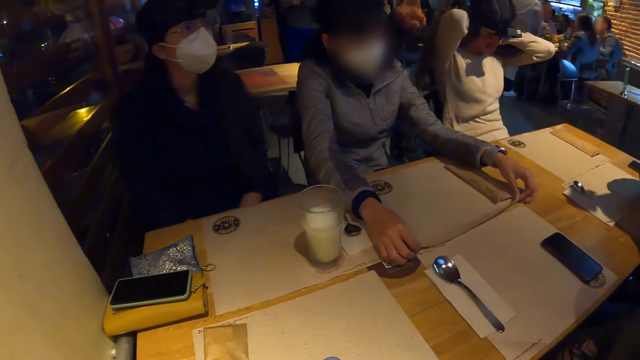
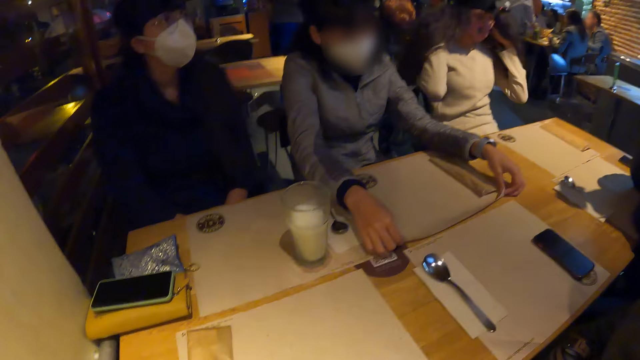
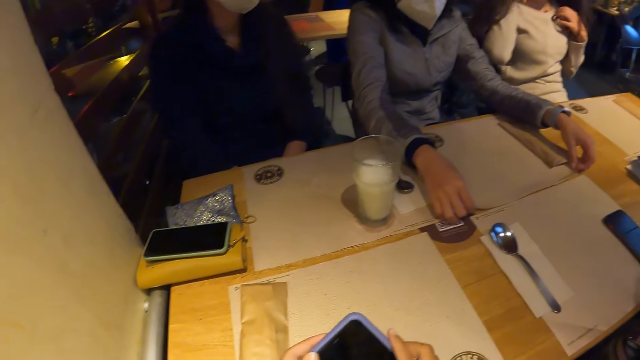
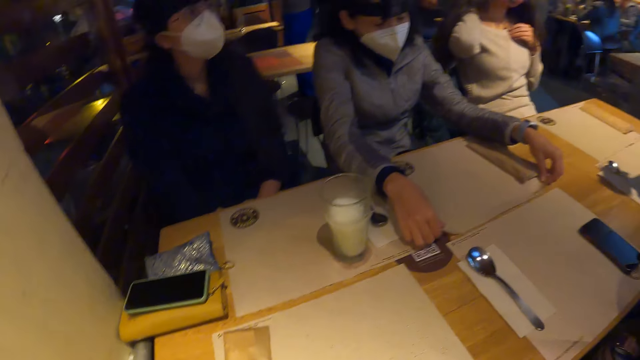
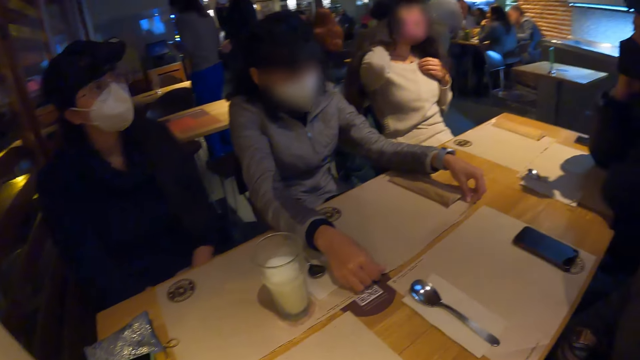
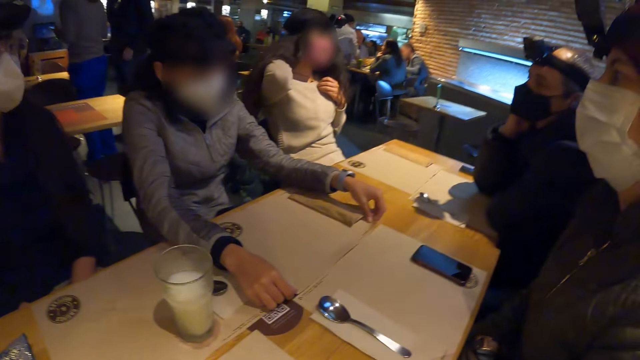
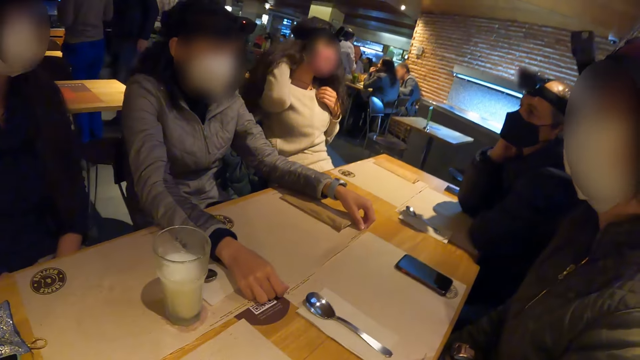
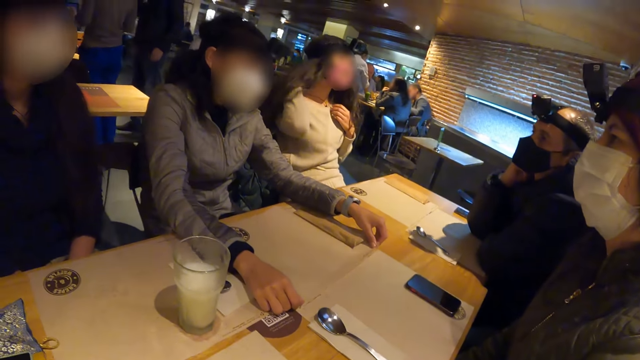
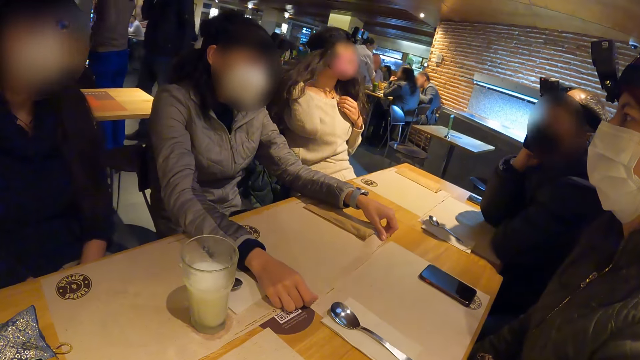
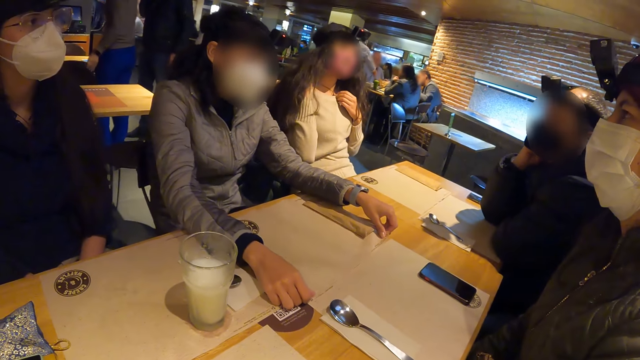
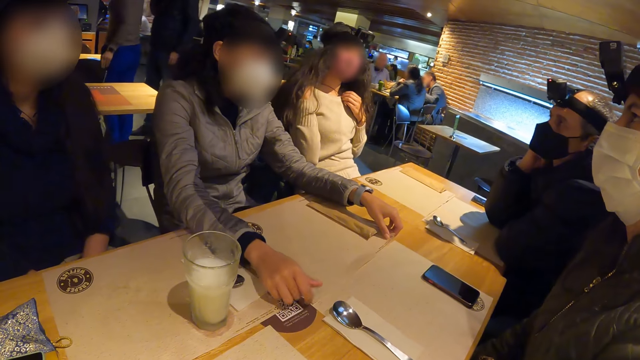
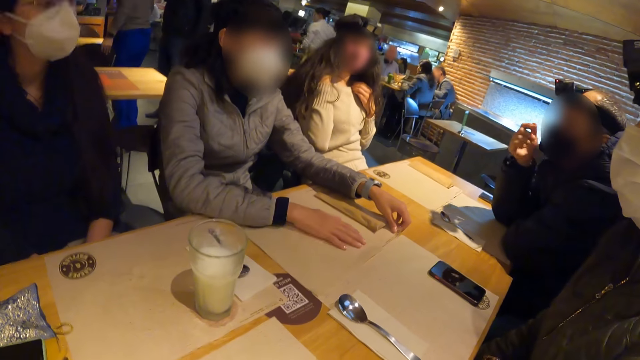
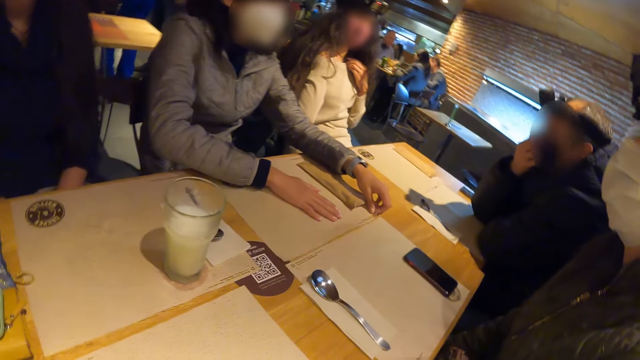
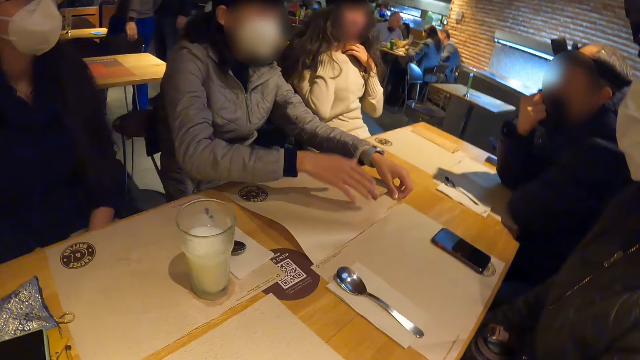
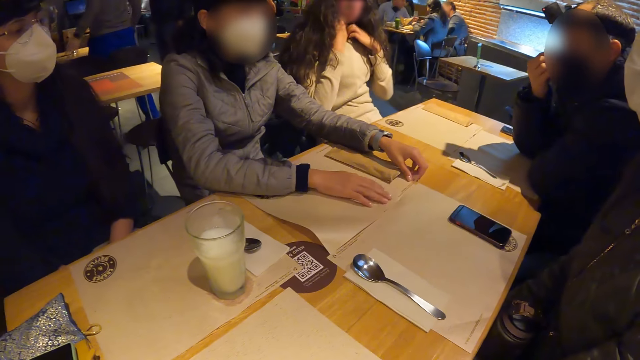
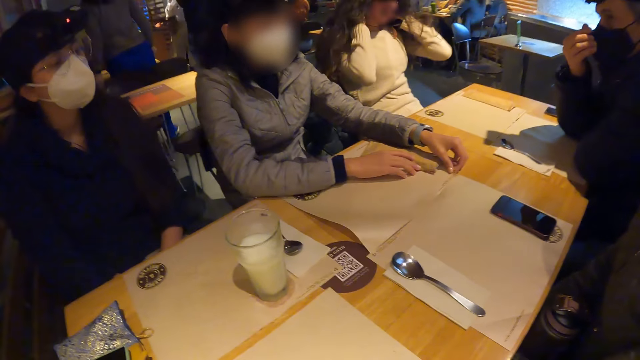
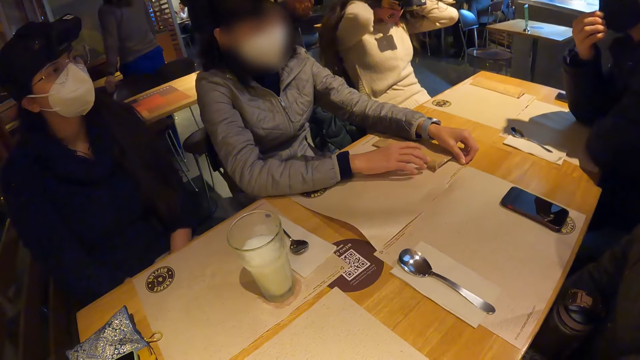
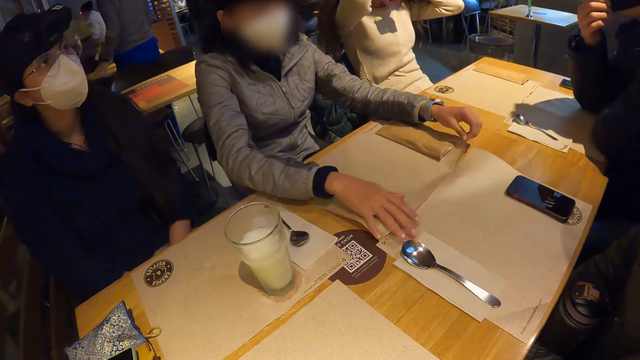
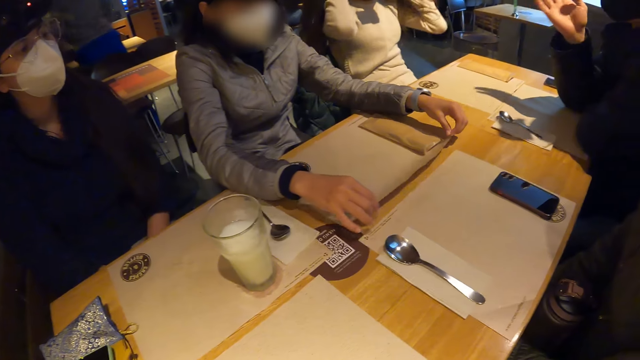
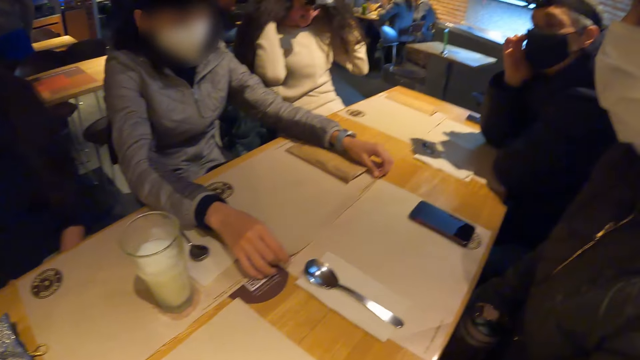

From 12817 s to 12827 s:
The camera wearer looks around the restaurant. A lady converses with the crowd. The lady touches a piece of paper on the table with both hands.

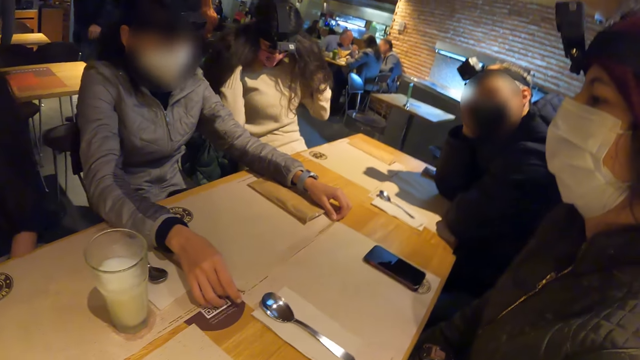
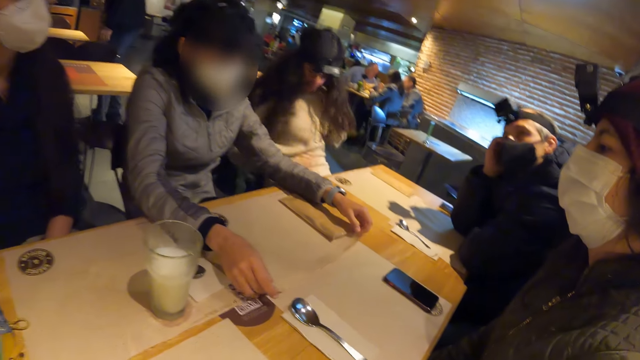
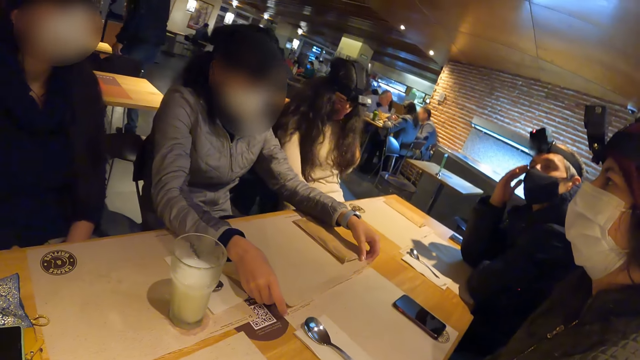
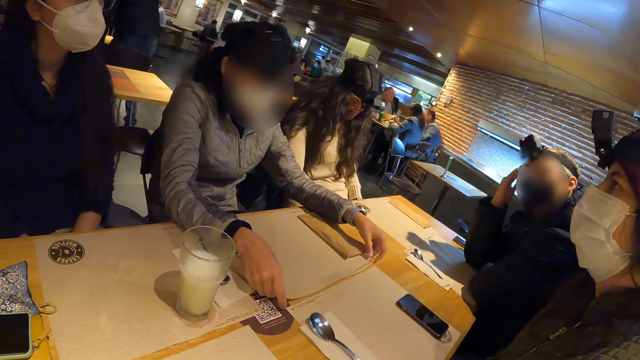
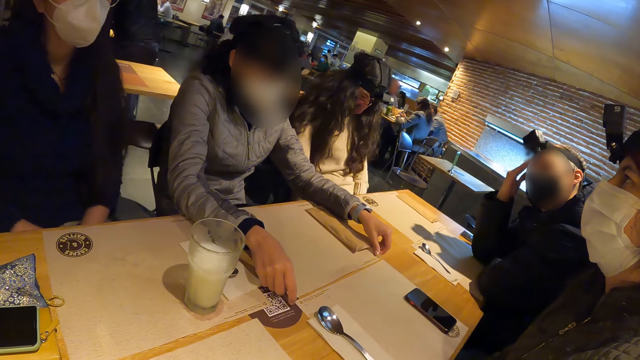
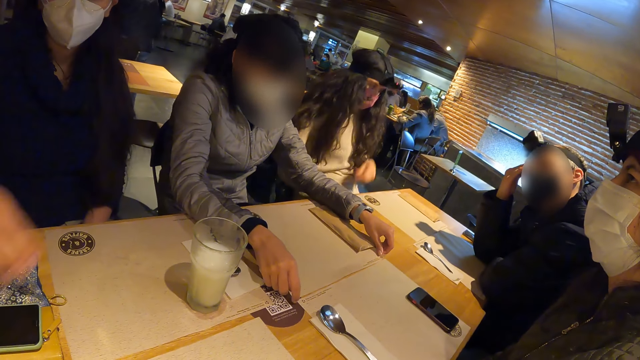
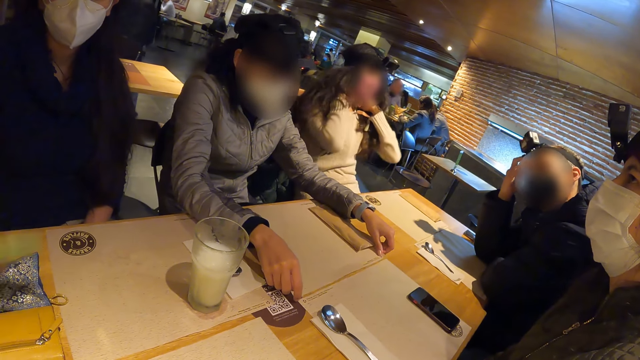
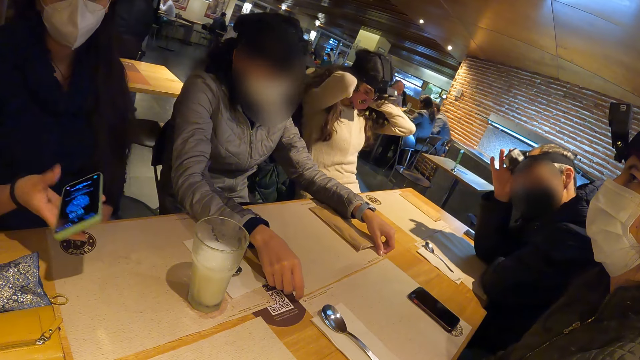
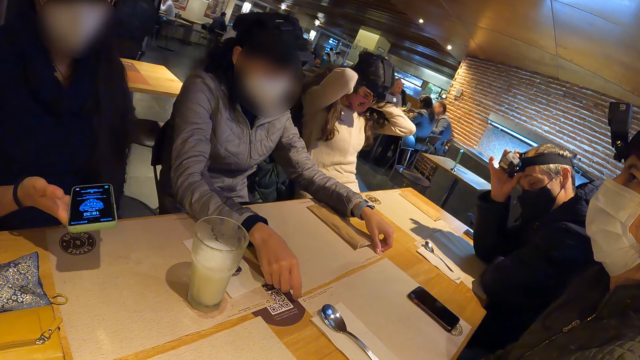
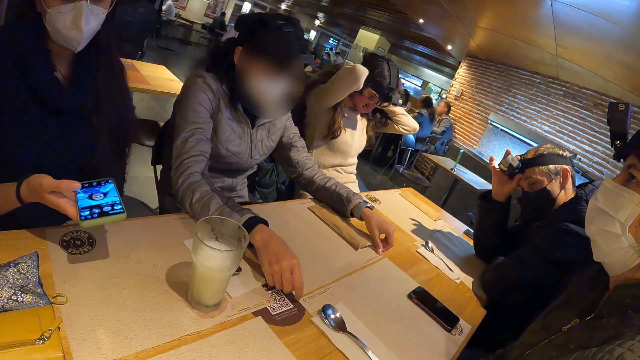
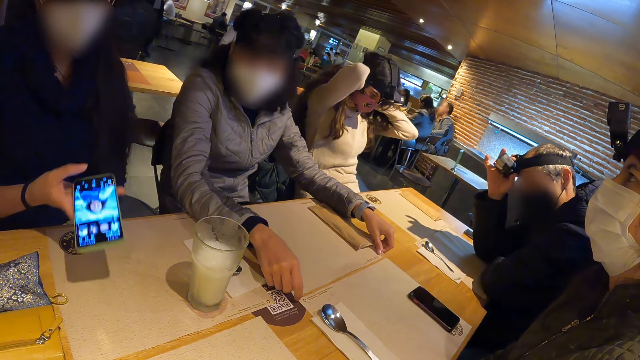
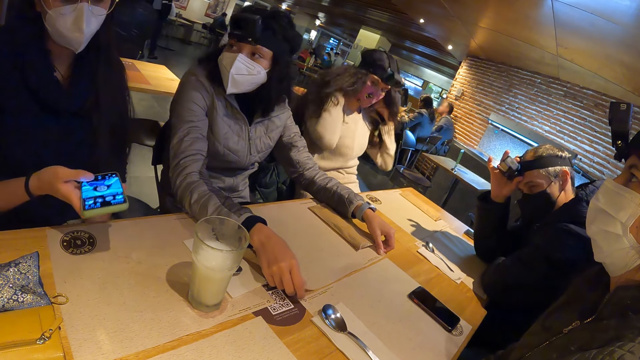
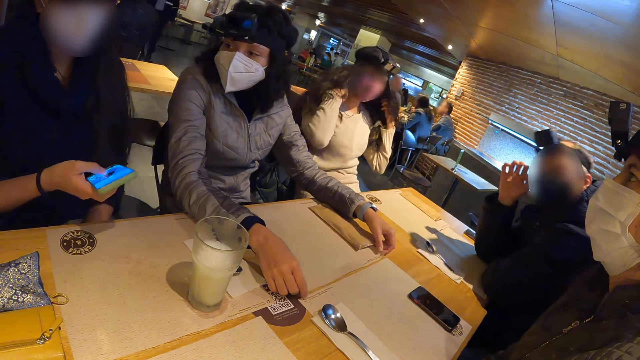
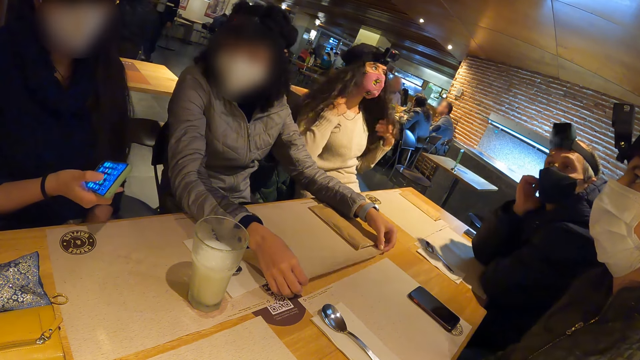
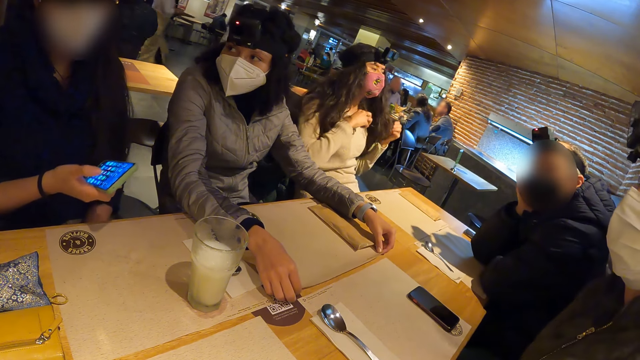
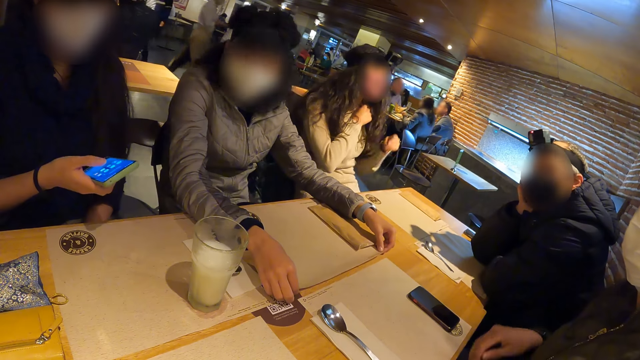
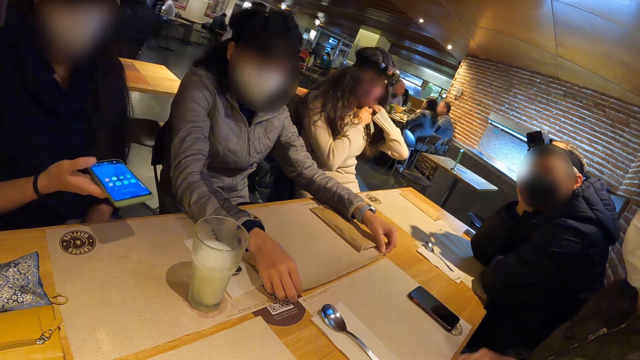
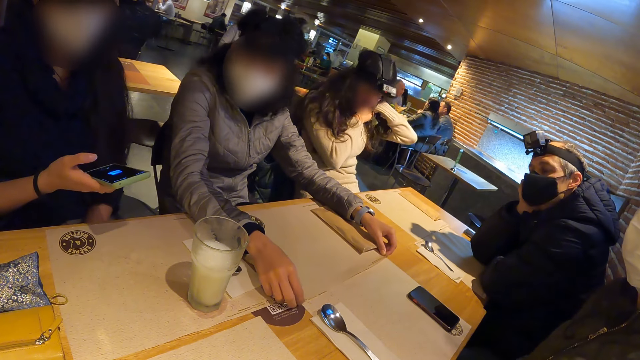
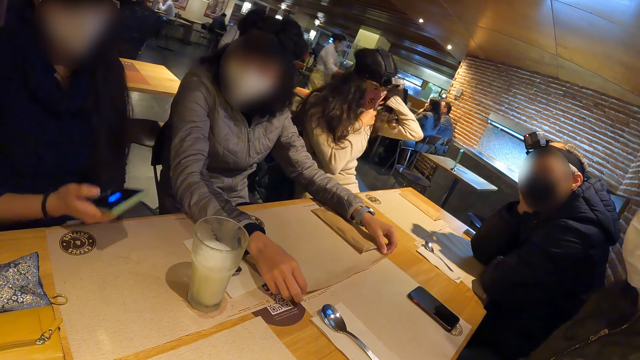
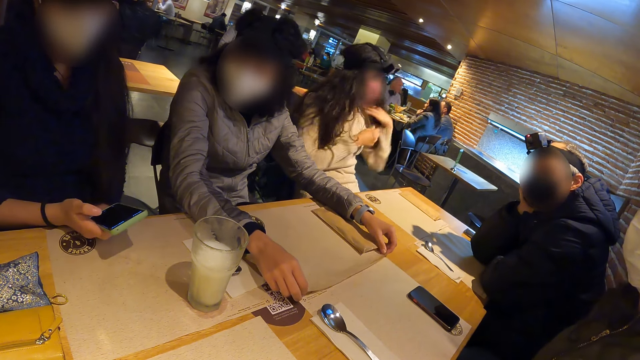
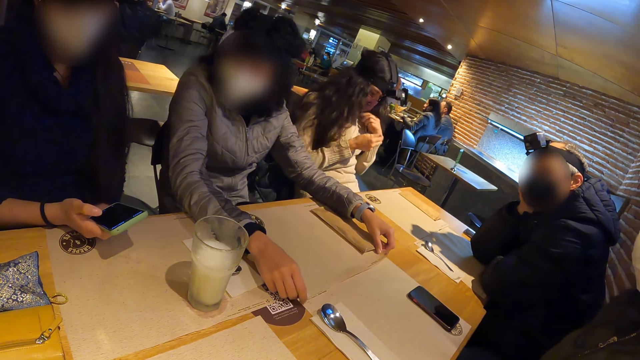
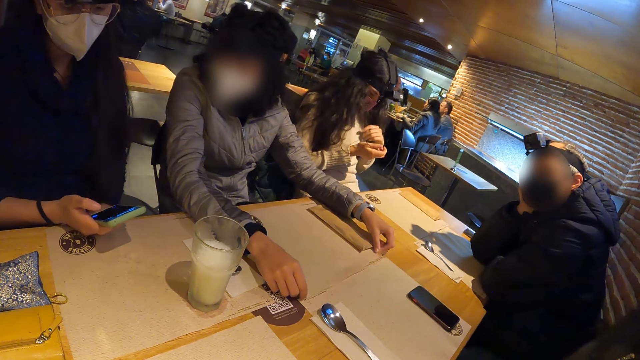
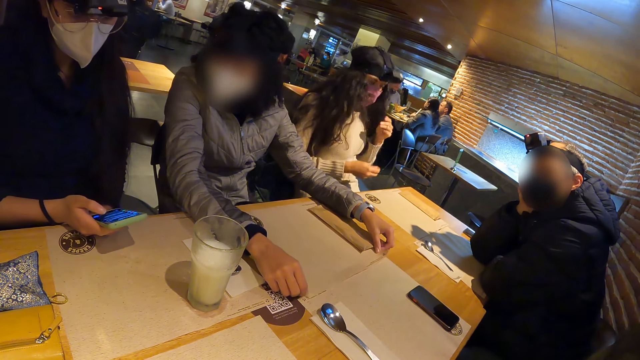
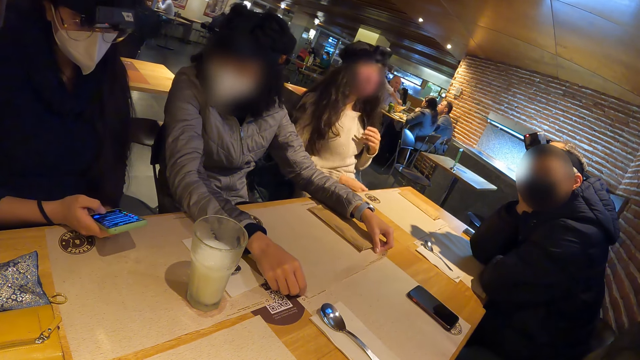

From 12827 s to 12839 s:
A woman picks up a phone from the table with her right hand. She operates the phone with her right hand. Another woman interacts with the first woman.
